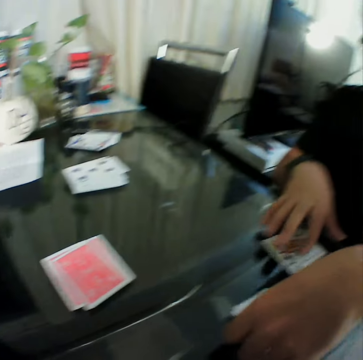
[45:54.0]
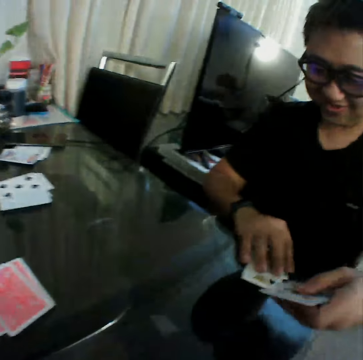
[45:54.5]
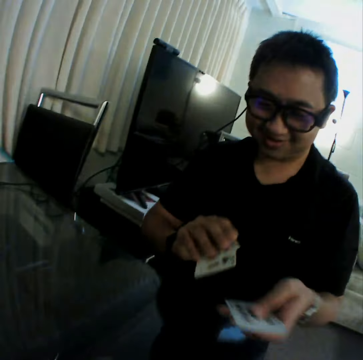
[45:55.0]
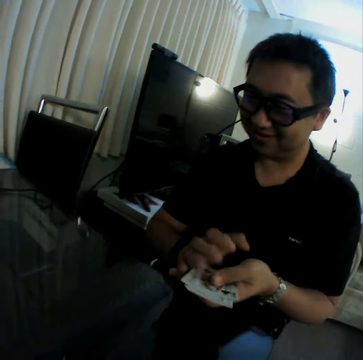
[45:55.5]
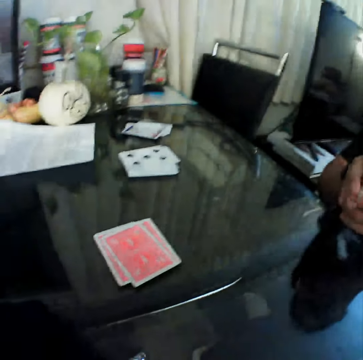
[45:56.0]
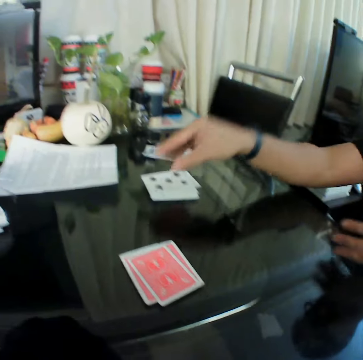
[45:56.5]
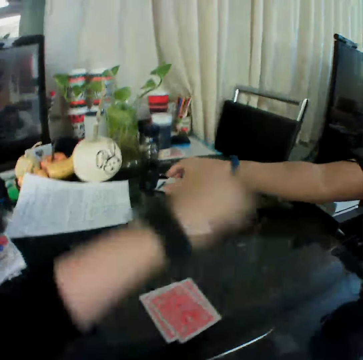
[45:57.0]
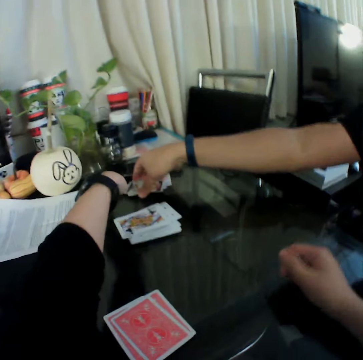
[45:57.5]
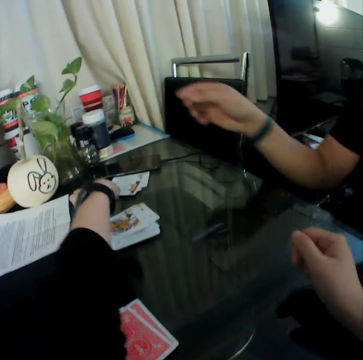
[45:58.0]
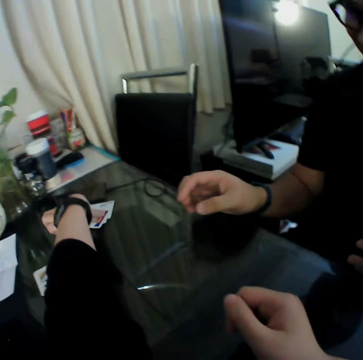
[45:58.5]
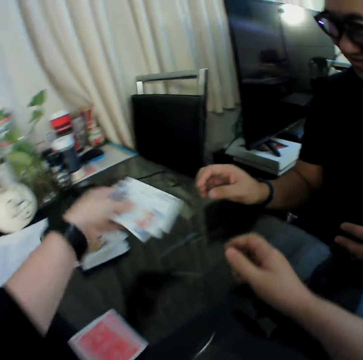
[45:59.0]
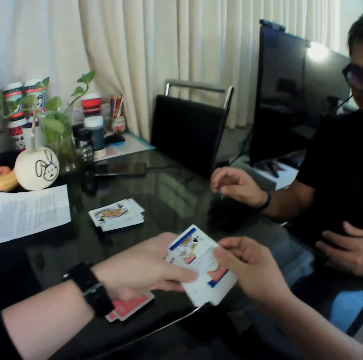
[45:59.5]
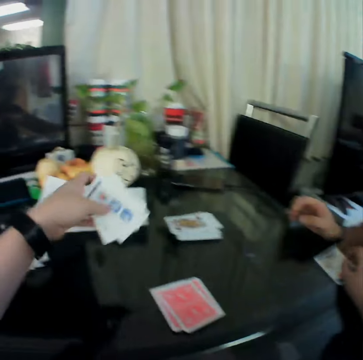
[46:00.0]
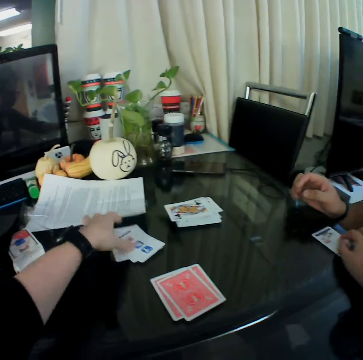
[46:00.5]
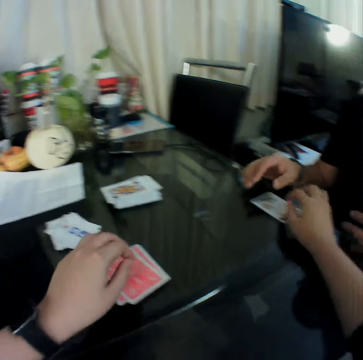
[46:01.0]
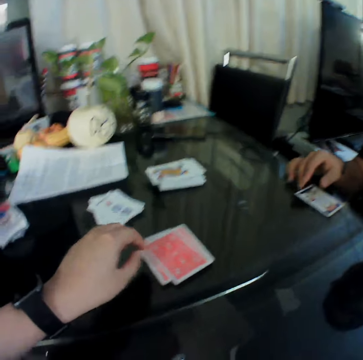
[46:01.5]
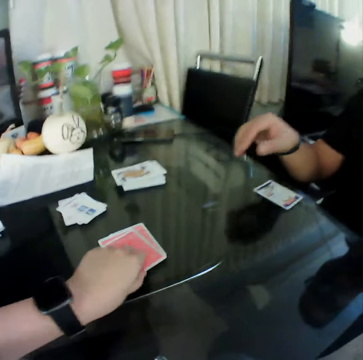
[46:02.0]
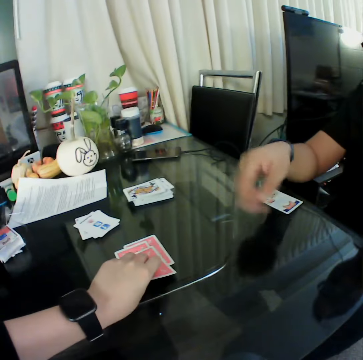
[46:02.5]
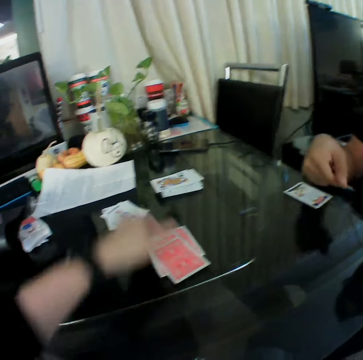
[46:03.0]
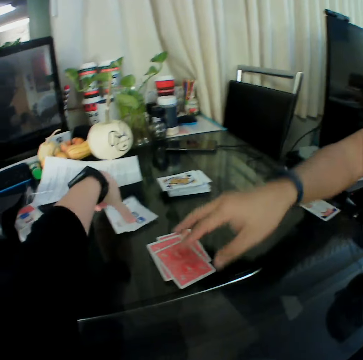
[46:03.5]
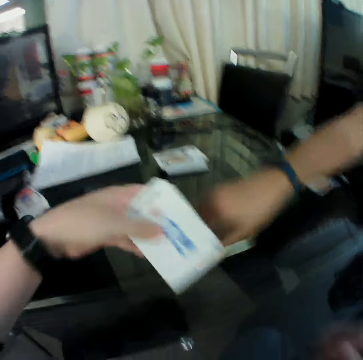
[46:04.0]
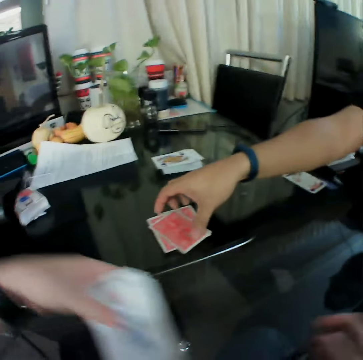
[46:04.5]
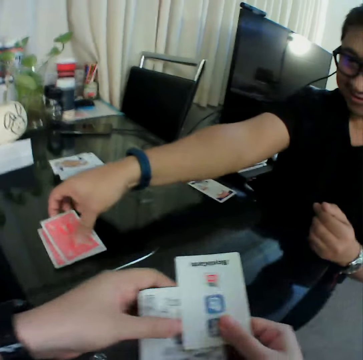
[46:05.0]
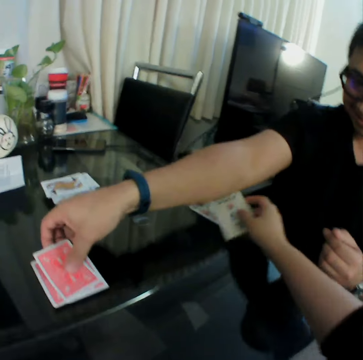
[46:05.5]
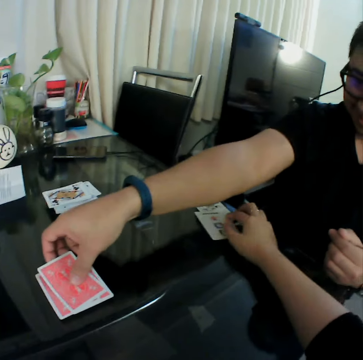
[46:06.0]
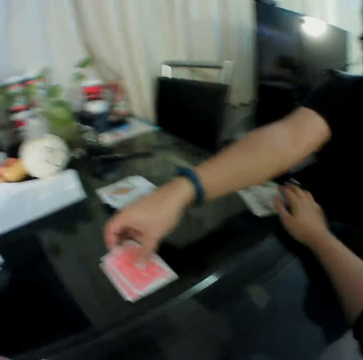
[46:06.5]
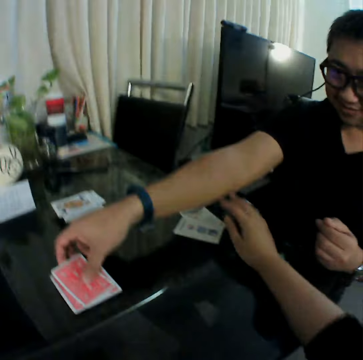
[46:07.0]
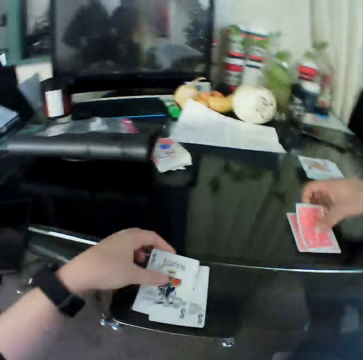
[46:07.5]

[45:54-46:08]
A man gathers the cards on the table with his hands. The man holds the cards with both hands and drops the cards in his right hand on the table. The camera wearer picks cards from the table with his left hand. He holds the card with both hands. He removes a card from his left hand with his right hand. He places the card in his right hand on the table. He places the cards in his left hand on the table. He touches the deck of cards on the table with his right hand. He pulls a card. He picks the cards on the table with his left hand. The man picks a card from the deck of cards on the table with his right hand. The camera wearer holds the cards with both hands. He removes a card from his left hand with his right hand. He separates the cards. He places the card in his right hand on the table.

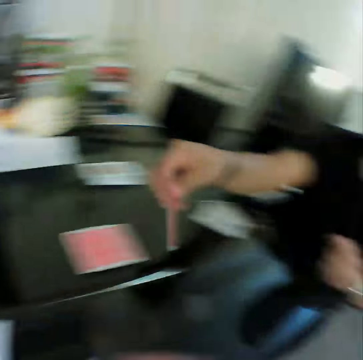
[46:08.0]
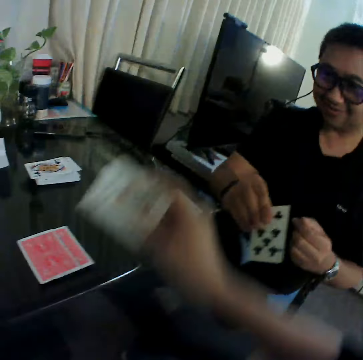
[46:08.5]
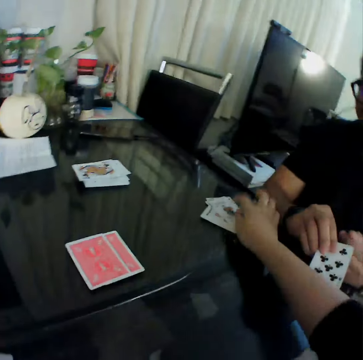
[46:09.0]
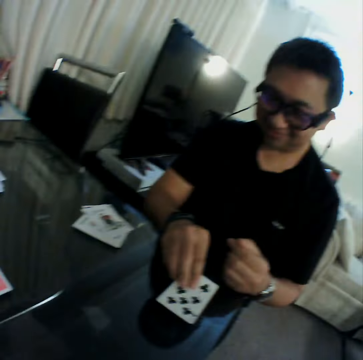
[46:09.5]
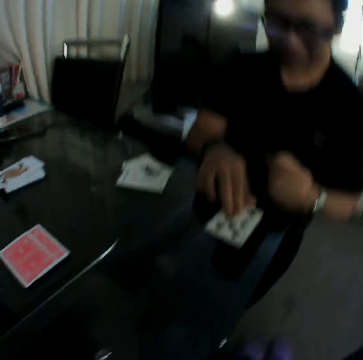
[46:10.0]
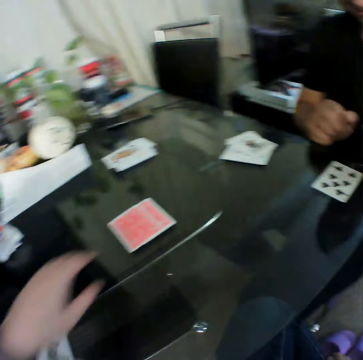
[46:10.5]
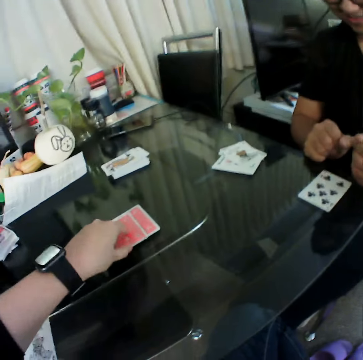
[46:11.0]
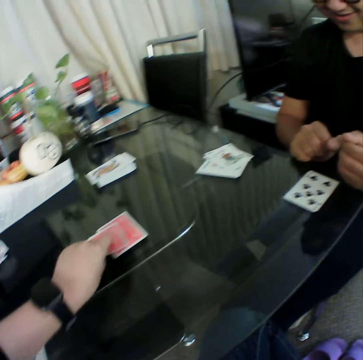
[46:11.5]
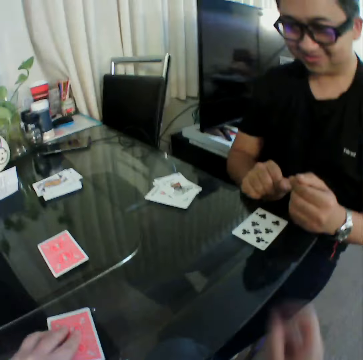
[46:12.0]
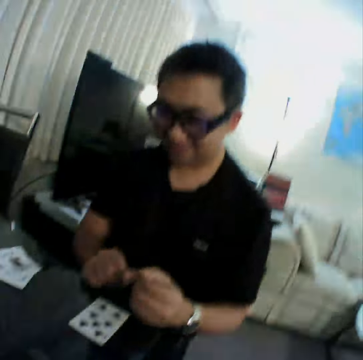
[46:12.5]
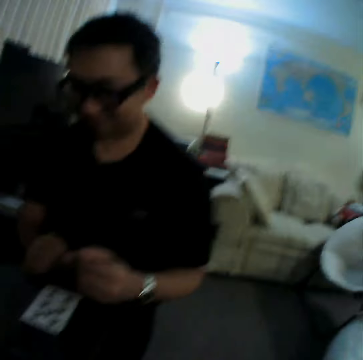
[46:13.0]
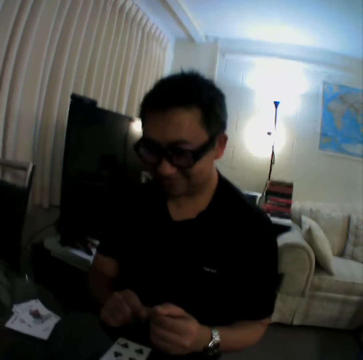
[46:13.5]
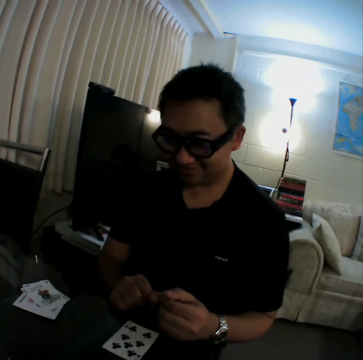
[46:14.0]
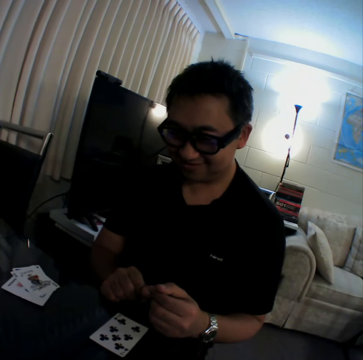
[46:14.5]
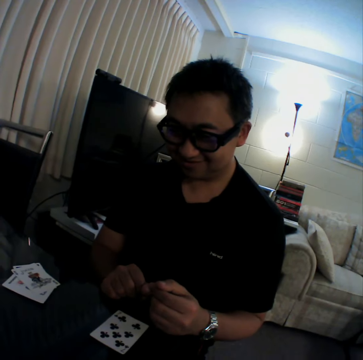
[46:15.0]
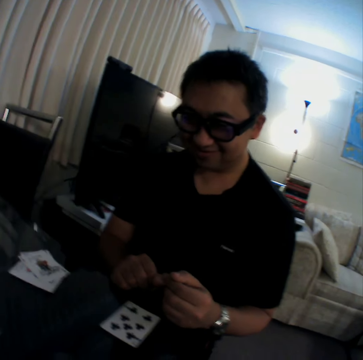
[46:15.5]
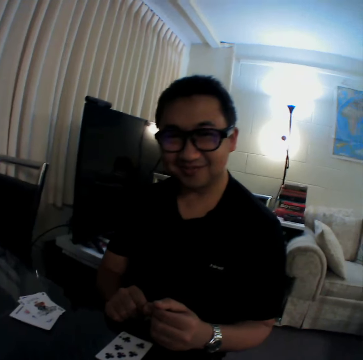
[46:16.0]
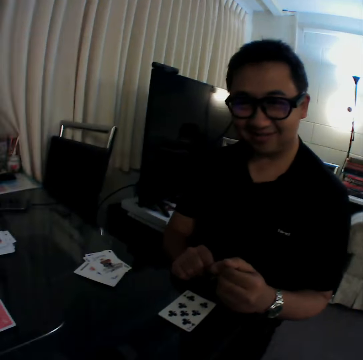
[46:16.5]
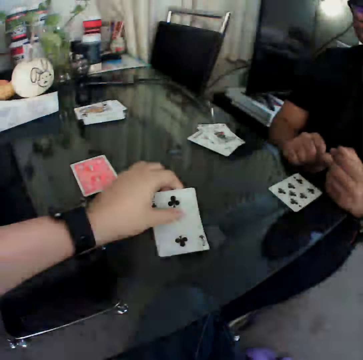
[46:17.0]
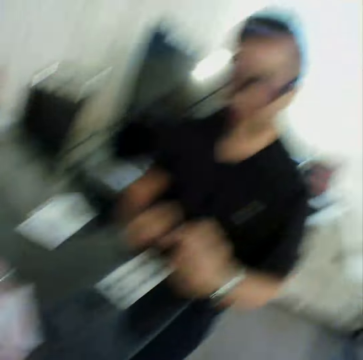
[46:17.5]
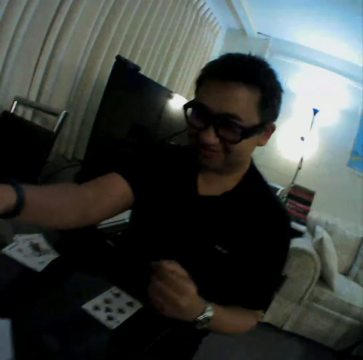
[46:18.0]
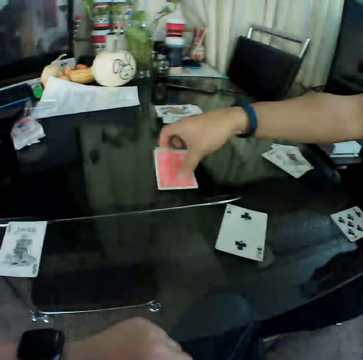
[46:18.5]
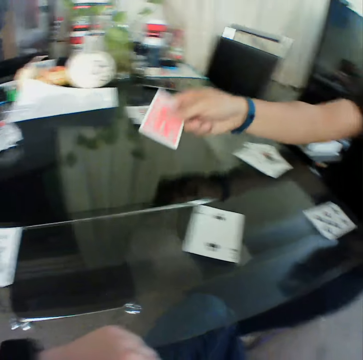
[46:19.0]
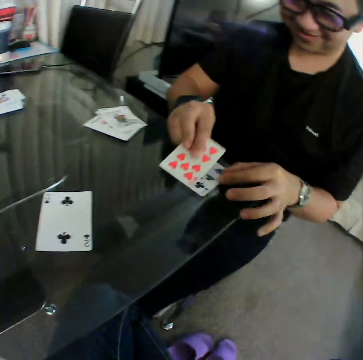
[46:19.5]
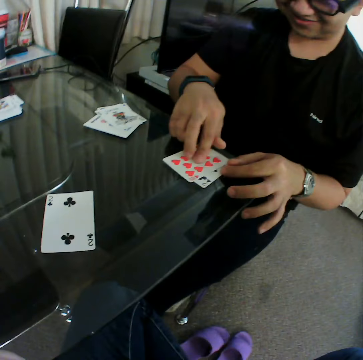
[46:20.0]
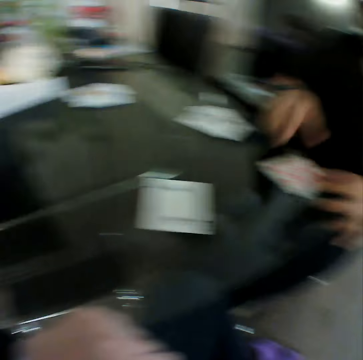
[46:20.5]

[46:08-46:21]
The camera wearer places the card in his left hand on the table. A man picks a card from the deck of cards on the table with his right hand. The camera wearer places the card in his right hand on the table, on a card. The man places the card in his right hand on the table. The man pulls a card. The camera wearer picks a card from the deck of cards on the table with his left hand. He places the card in his left hand on the table. The man supports his hands on the table. The camera wearer places the card in his left hand on the table. The man picks a card from the deck of cards on the table with his right hand and places the card in his right hand on the table, on a card.

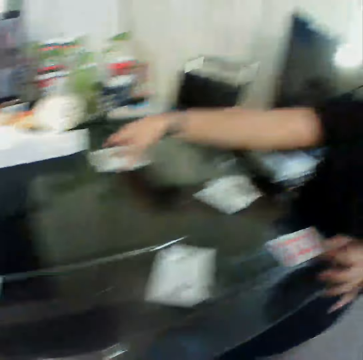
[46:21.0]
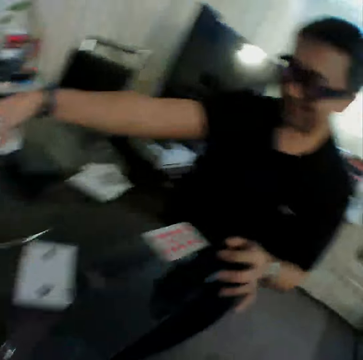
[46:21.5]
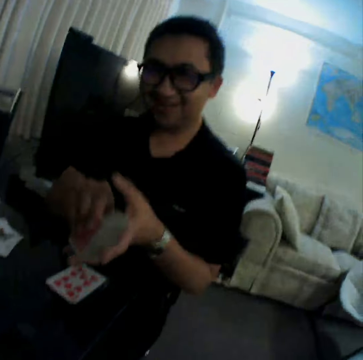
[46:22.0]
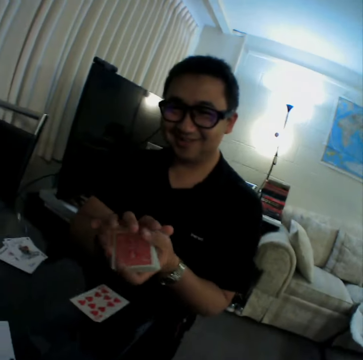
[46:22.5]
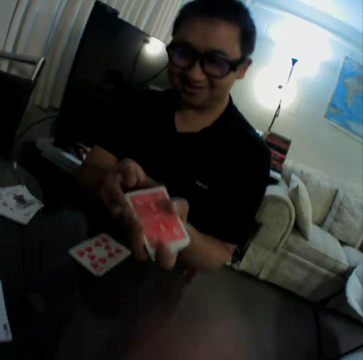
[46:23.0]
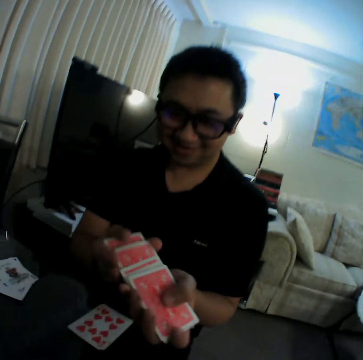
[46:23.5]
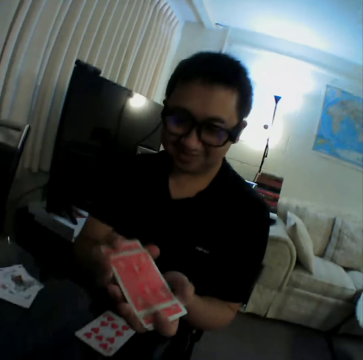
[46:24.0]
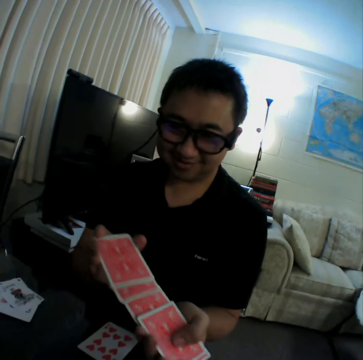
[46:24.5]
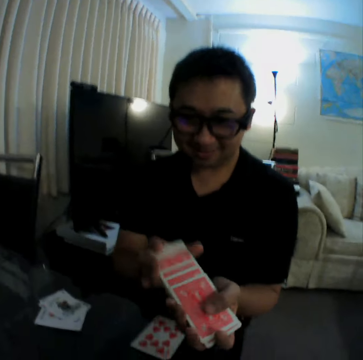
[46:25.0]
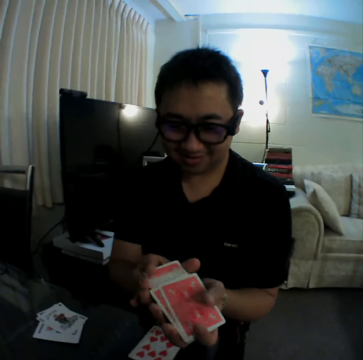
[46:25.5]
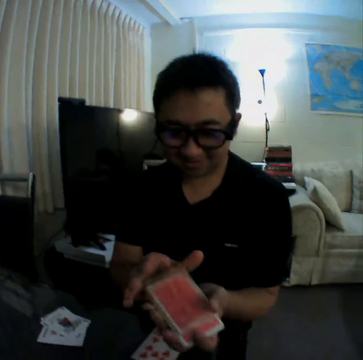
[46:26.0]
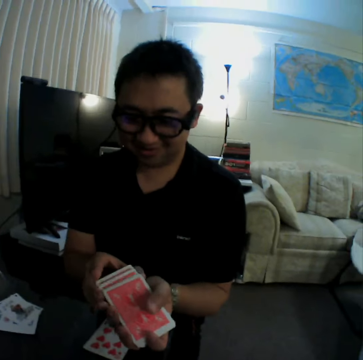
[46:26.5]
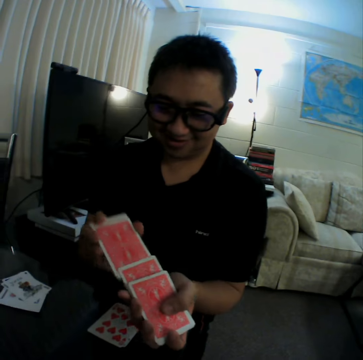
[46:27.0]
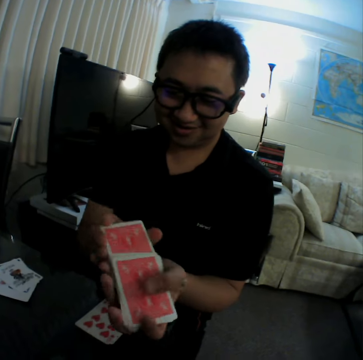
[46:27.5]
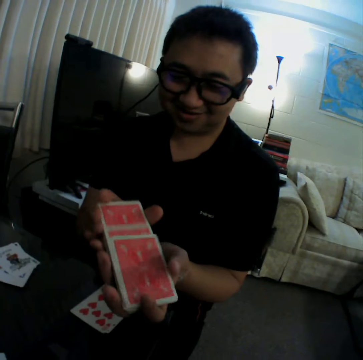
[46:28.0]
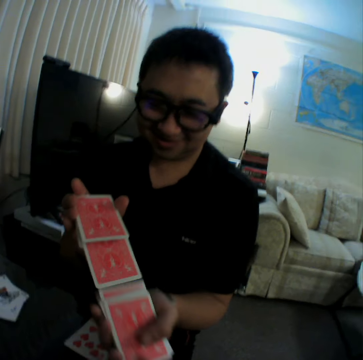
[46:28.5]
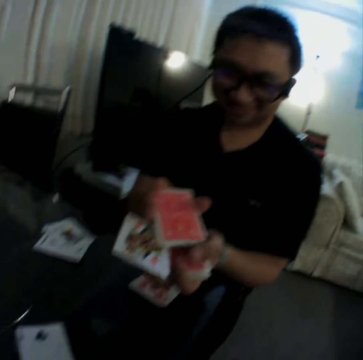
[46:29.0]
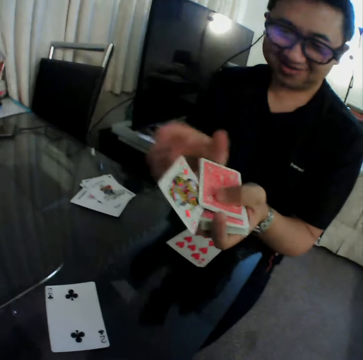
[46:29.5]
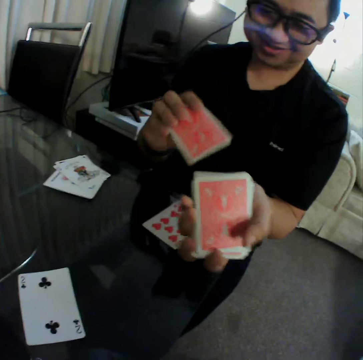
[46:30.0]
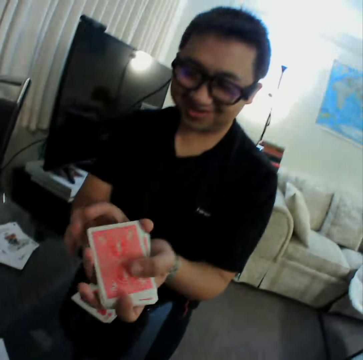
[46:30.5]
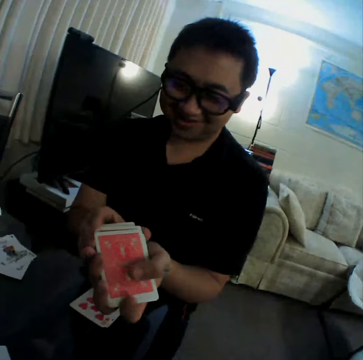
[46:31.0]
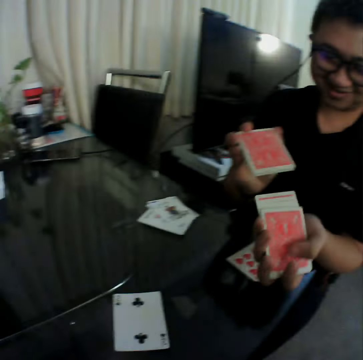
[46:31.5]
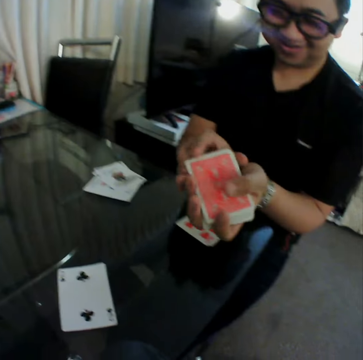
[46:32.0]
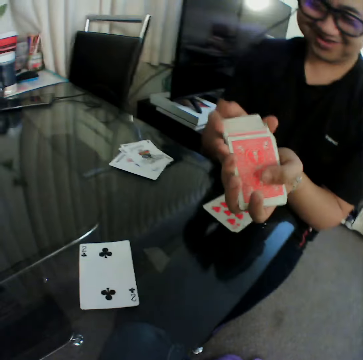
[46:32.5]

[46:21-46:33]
A man picks a deck of cards from the table with his right hand. The man shuffles the cards in his hands.
